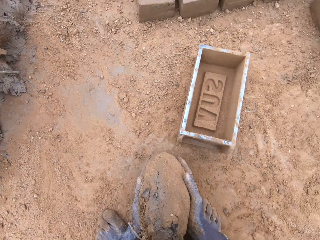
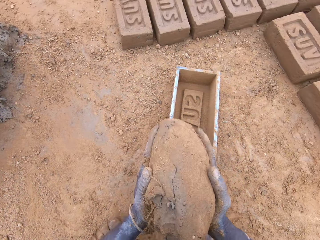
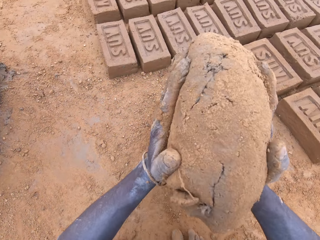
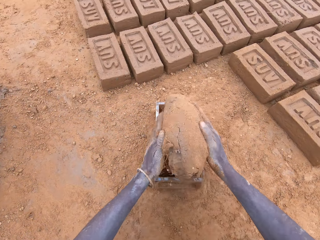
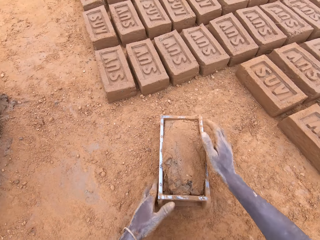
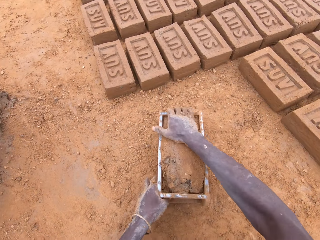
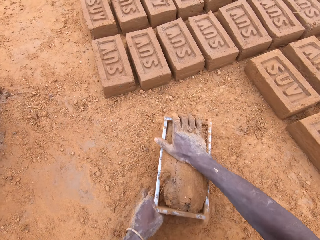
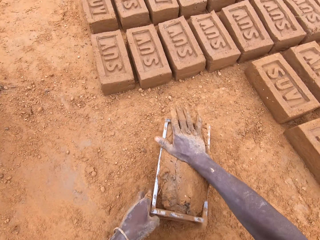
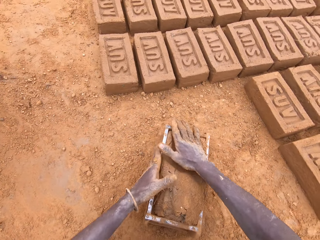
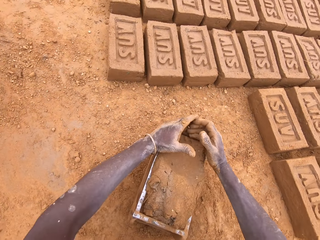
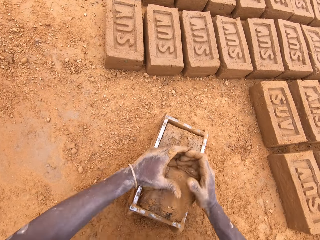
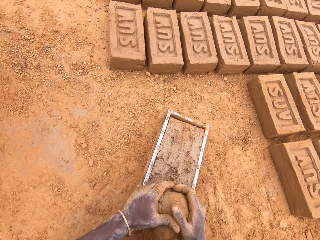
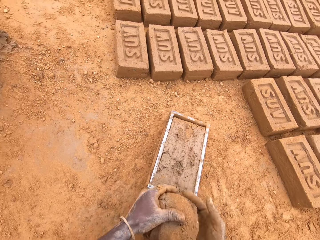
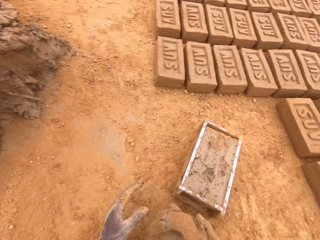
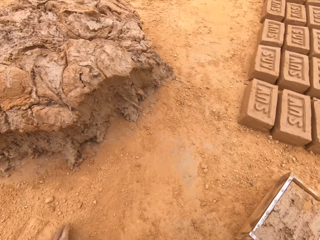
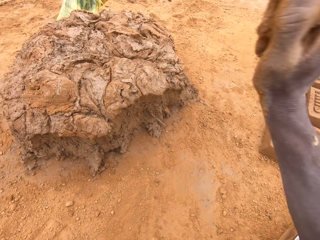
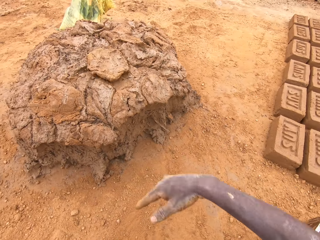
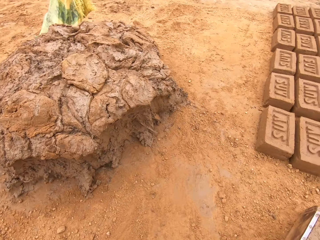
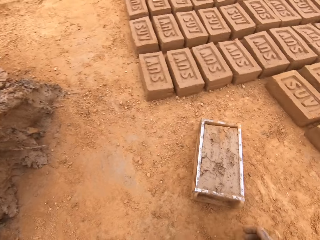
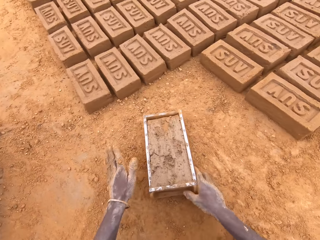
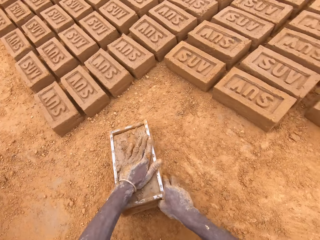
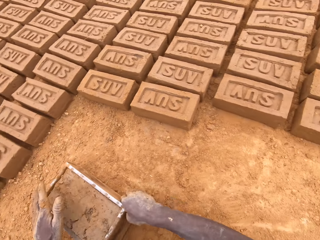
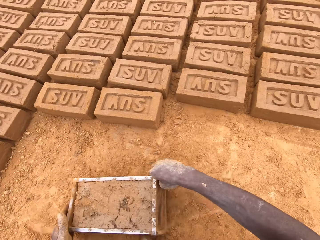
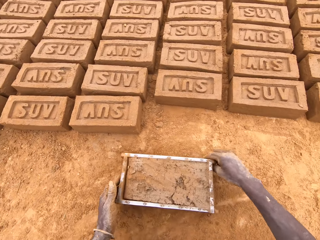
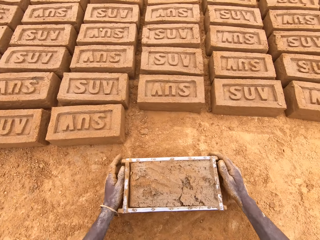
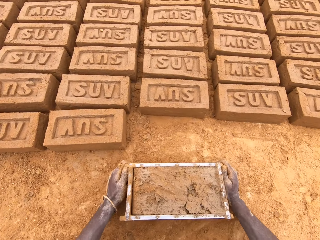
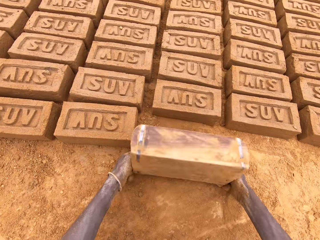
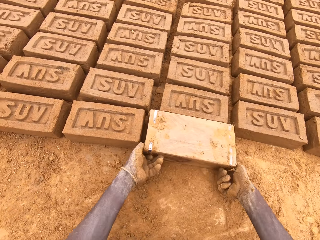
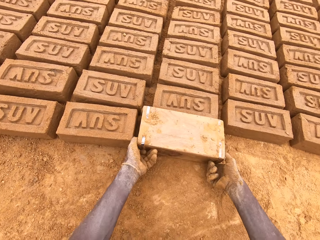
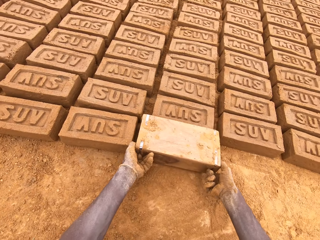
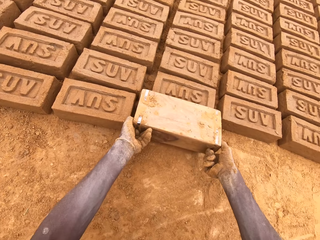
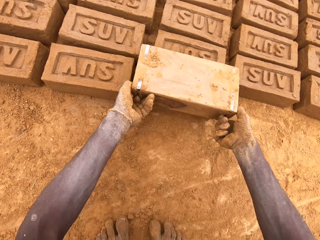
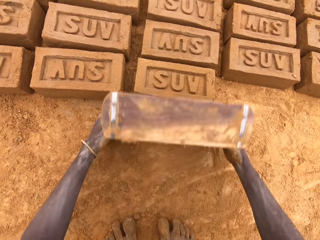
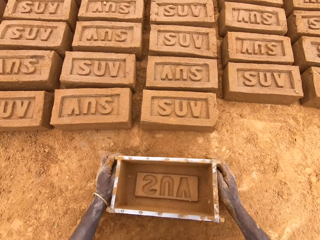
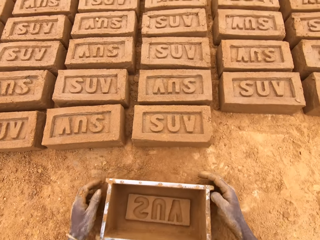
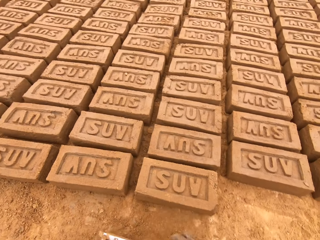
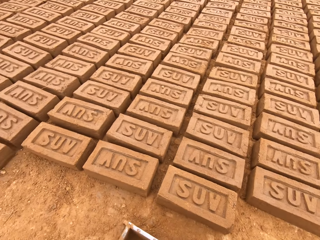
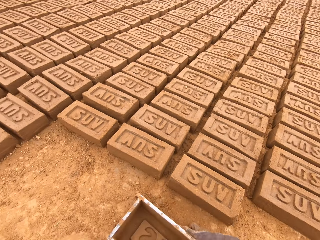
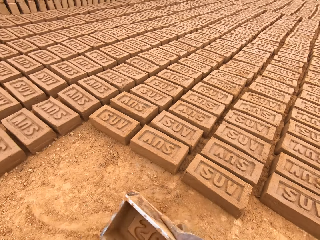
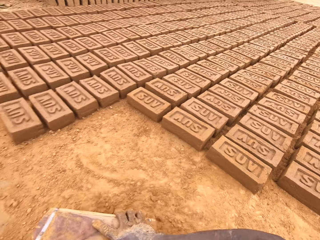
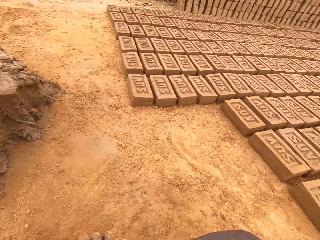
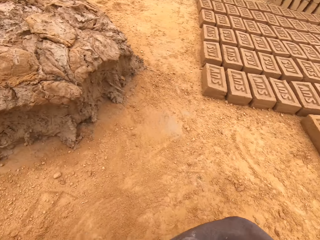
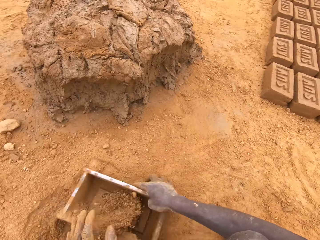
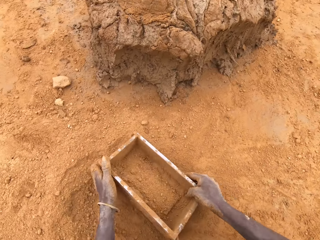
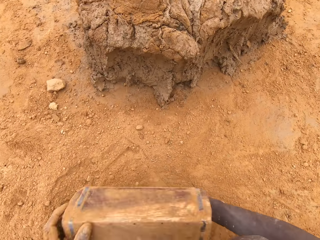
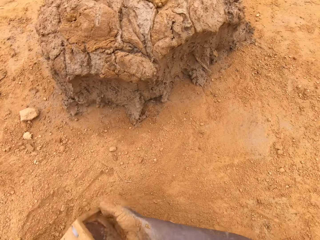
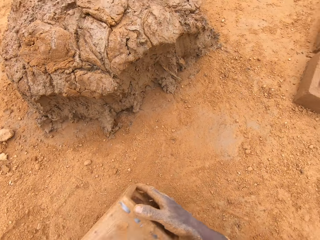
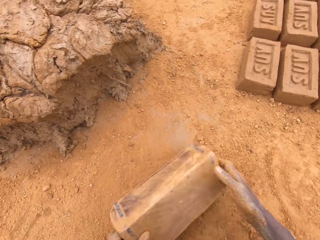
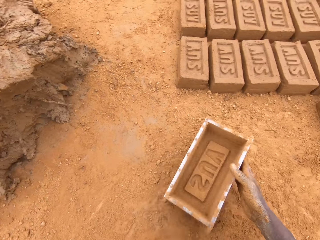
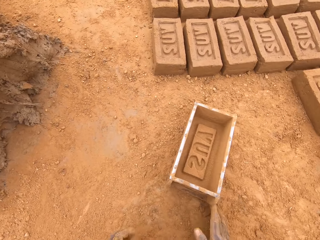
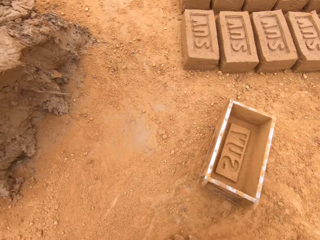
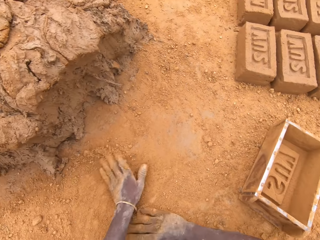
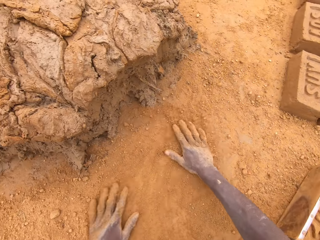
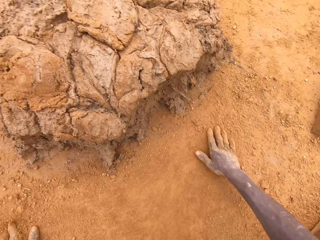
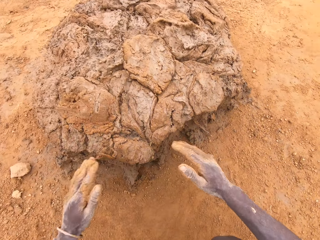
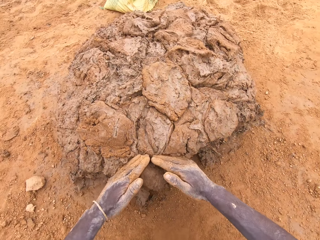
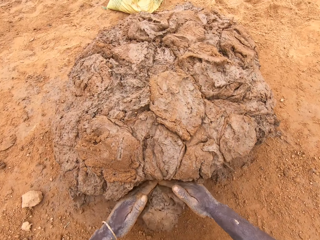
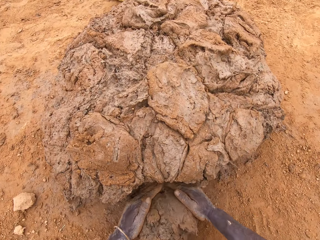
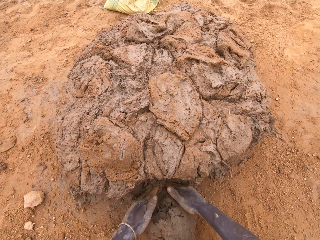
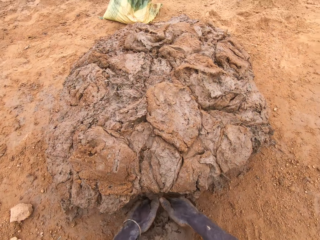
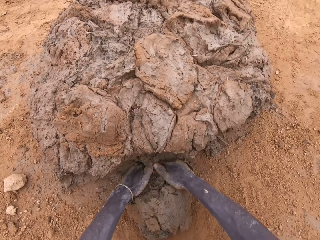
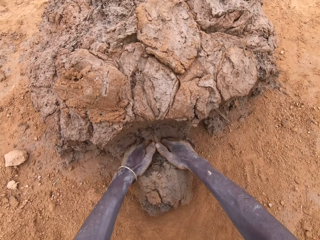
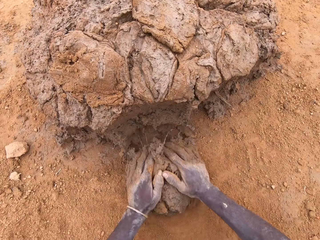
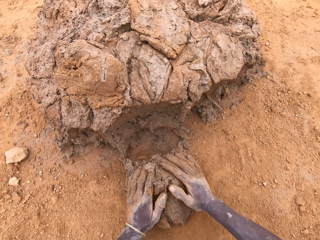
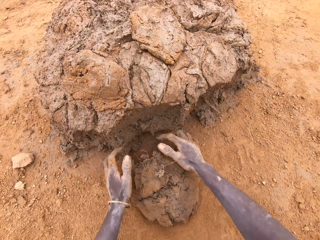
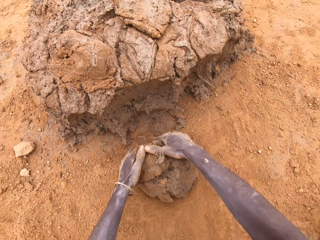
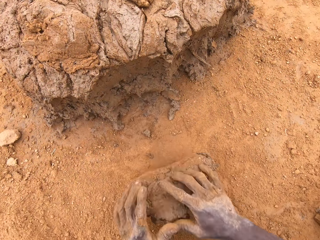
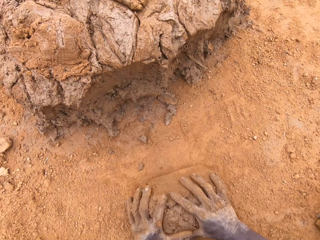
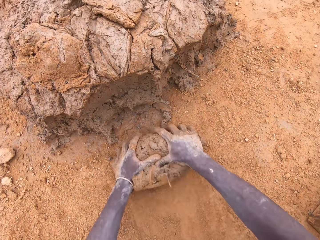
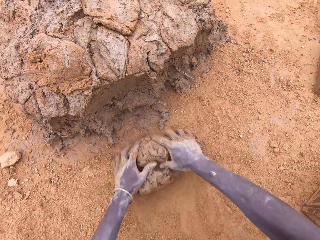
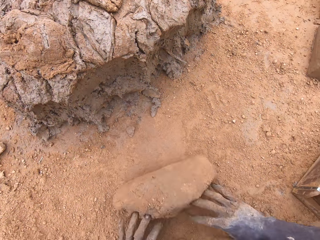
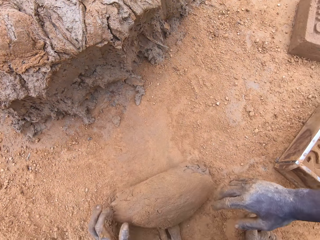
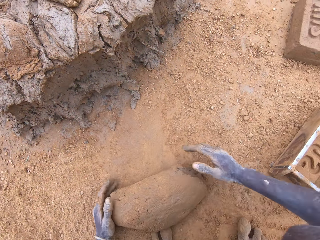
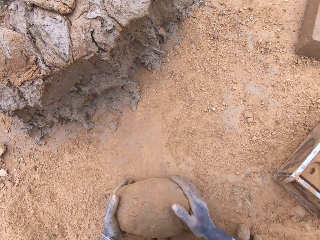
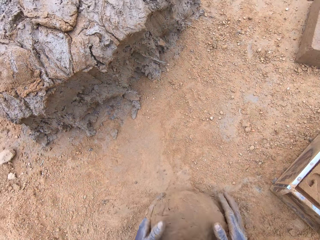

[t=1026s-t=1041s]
The camera wearer puts mud or clay in a brick mould or box. He presses the clay in the box. He cuts mud in the brick mould. He levels the clay in the box. He heaps the clay. He throws mud on the heap of mud. He moves the box. He puts a brick on the ground from the brick mould. He puts sand in the brick mould. He pours the sand from the brick mould. He rubs his hands on the ground. He cuts mud from the heap of mud. He scoops clay with his hands. He moulds mud on the ground.

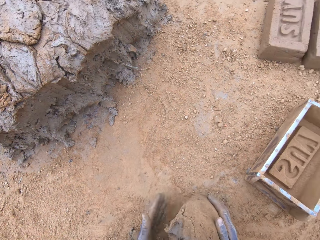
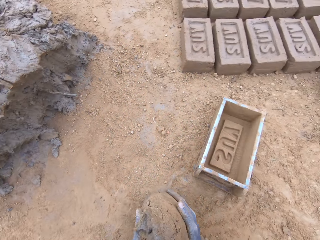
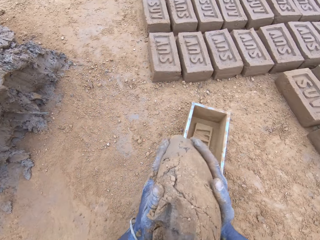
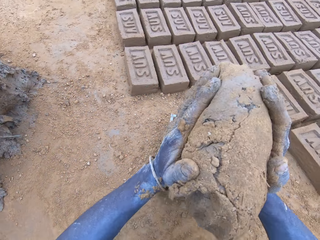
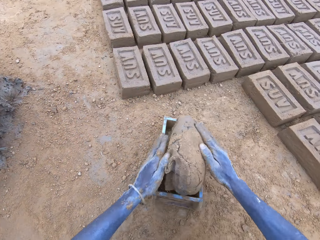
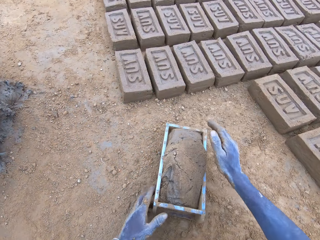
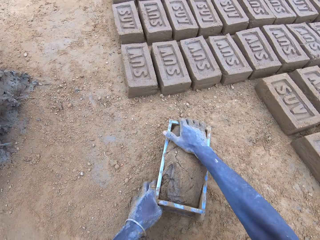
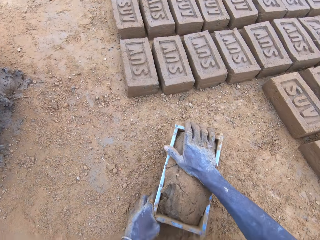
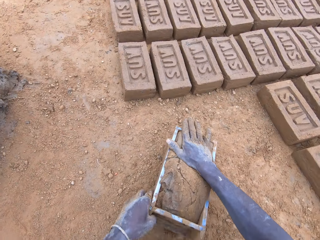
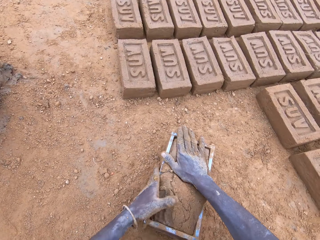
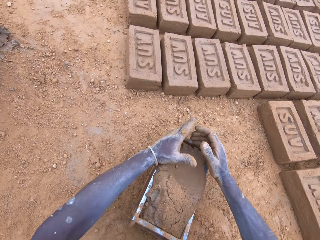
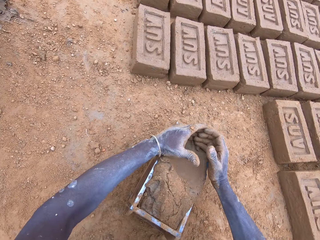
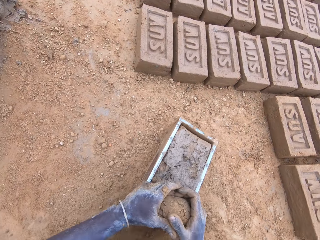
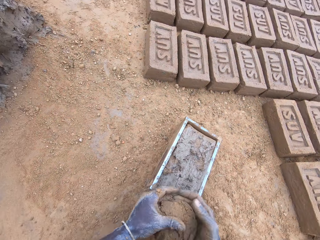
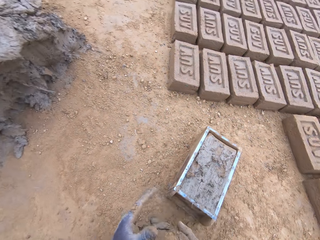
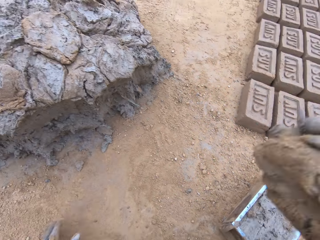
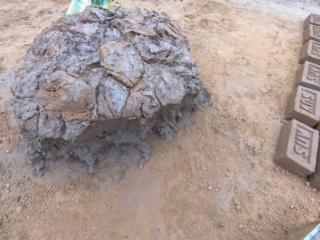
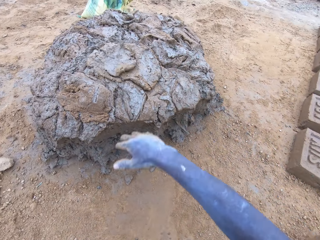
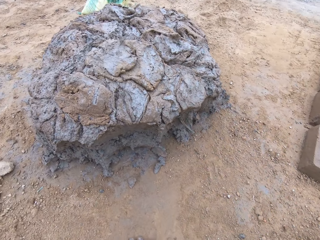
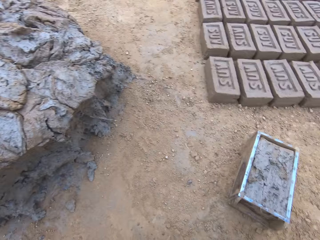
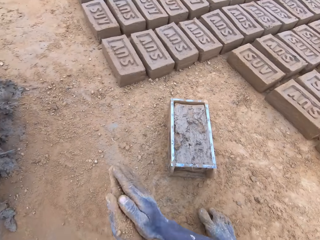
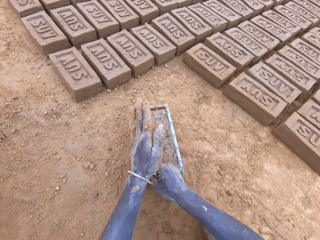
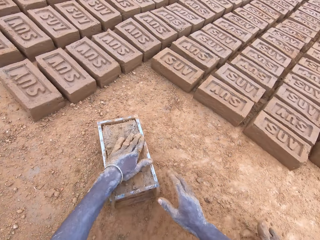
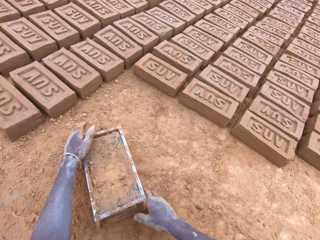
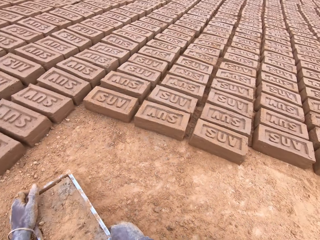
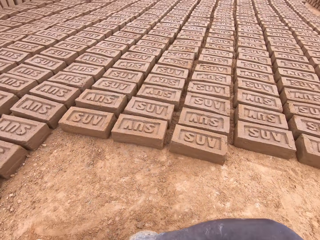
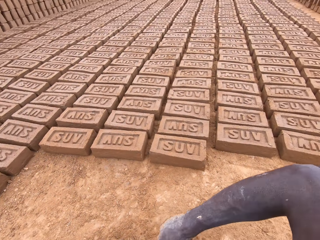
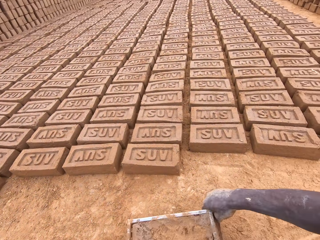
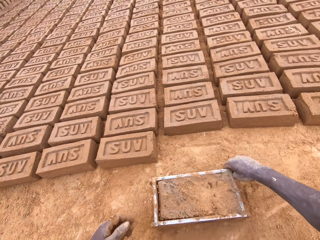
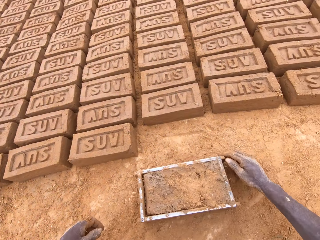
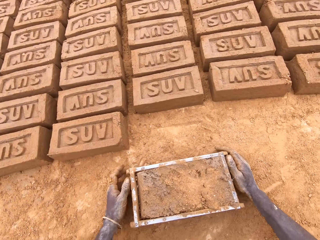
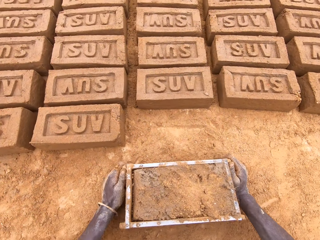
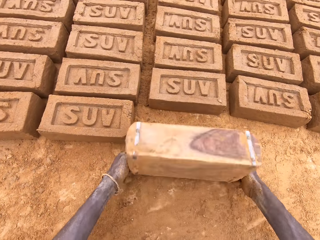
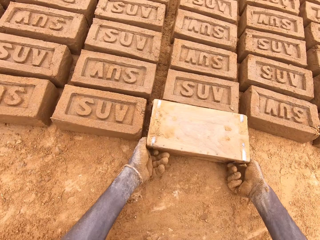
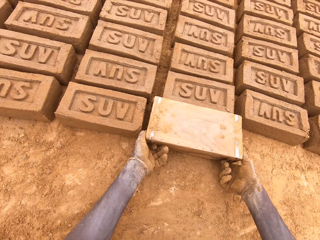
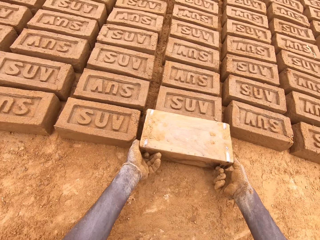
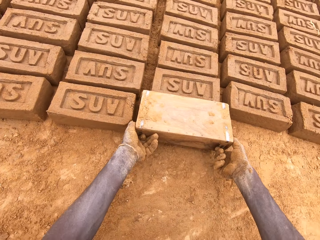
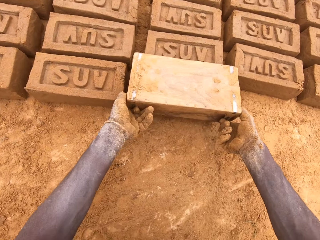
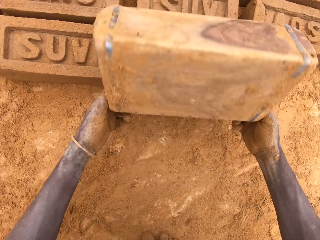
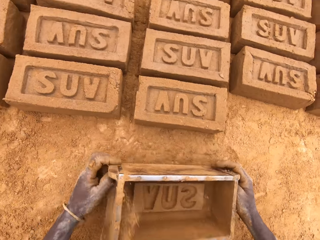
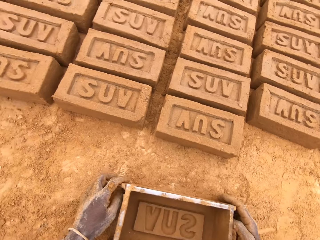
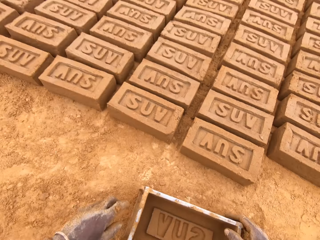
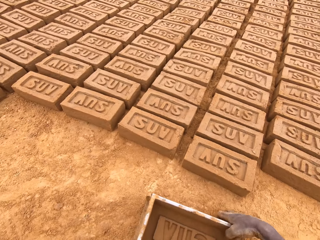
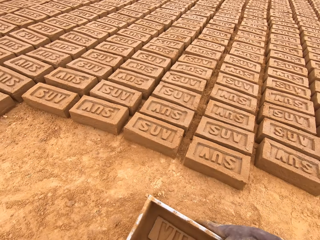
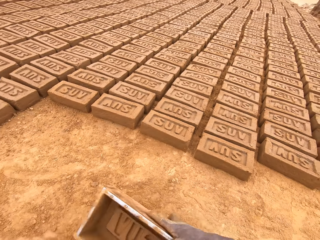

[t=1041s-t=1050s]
The camera wearer puts mud or clay in a brick mould or box. They press the clay in the box. They level the clay in the box. They cut mud in the brick mould. They throw mud on the heap of mud. They heap the clay. They move the box. They put a brick on the ground from the brick mould.
